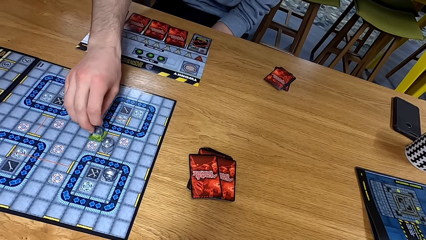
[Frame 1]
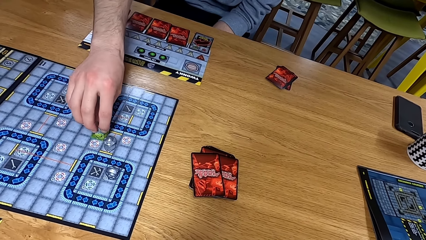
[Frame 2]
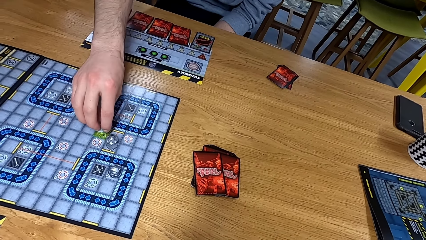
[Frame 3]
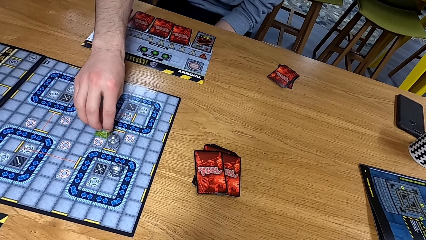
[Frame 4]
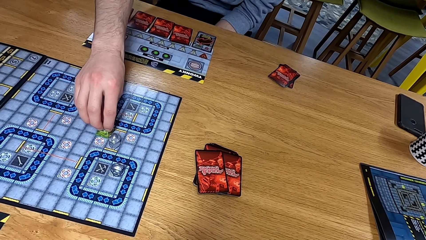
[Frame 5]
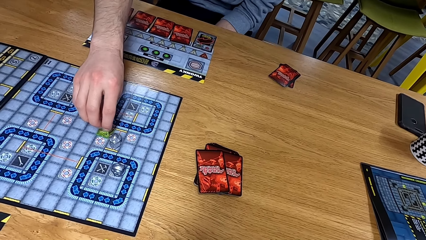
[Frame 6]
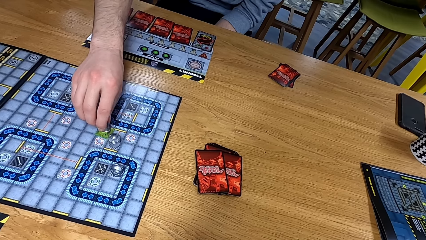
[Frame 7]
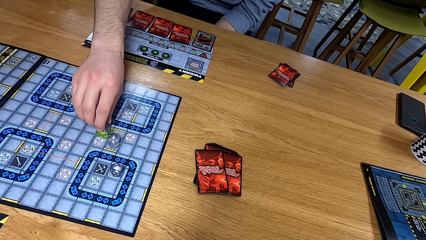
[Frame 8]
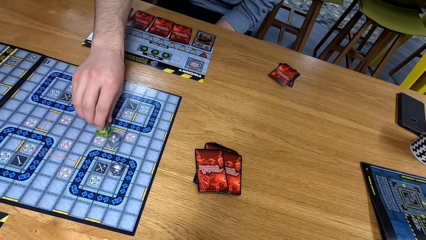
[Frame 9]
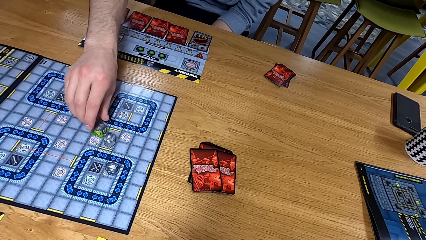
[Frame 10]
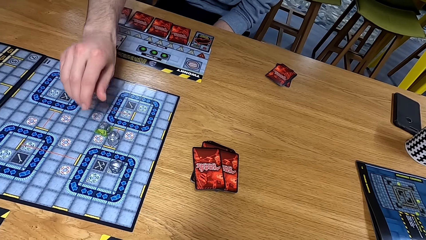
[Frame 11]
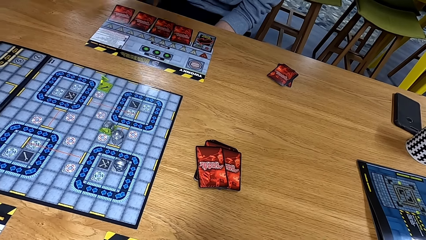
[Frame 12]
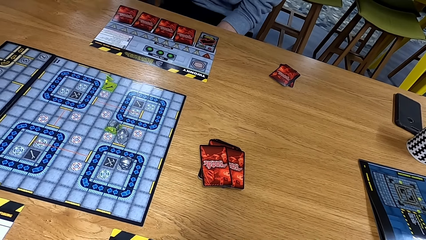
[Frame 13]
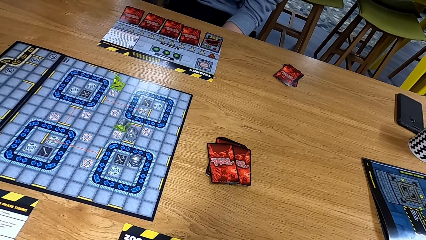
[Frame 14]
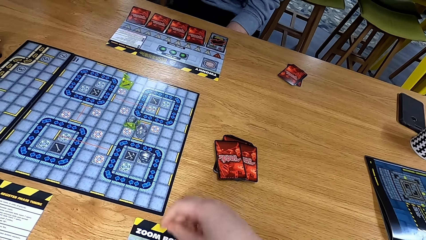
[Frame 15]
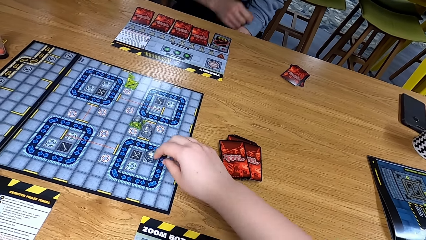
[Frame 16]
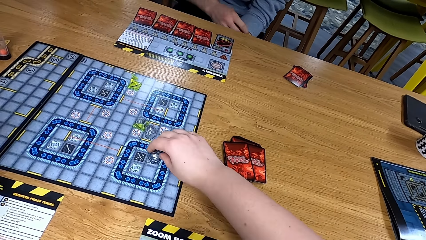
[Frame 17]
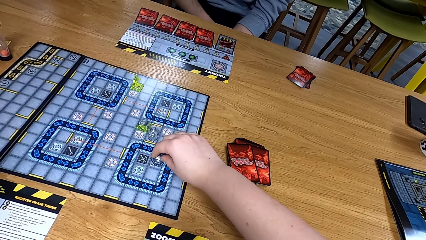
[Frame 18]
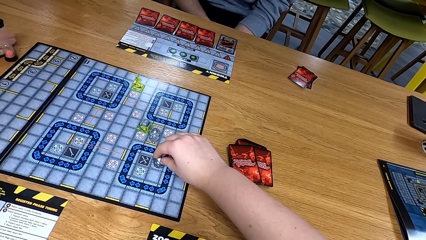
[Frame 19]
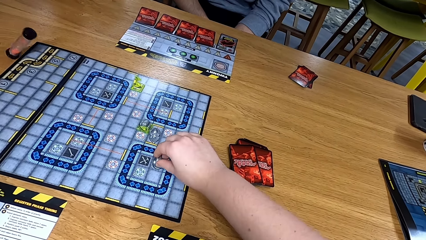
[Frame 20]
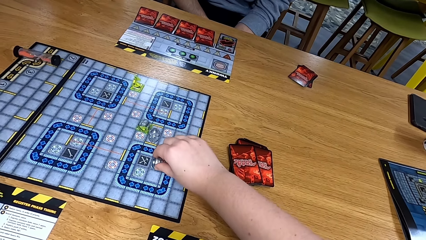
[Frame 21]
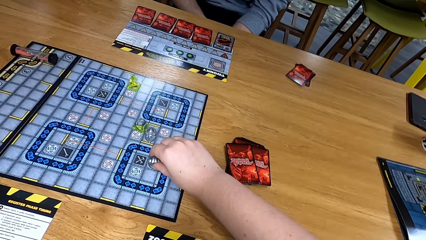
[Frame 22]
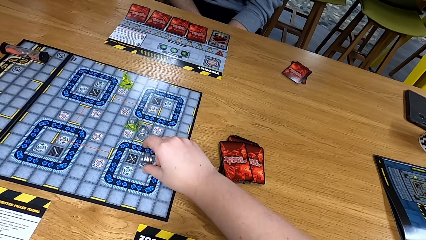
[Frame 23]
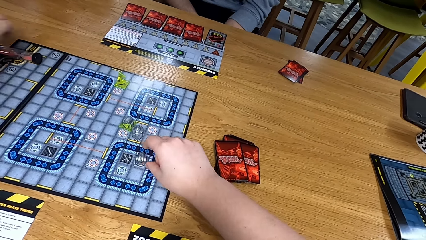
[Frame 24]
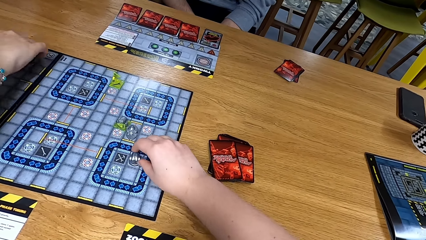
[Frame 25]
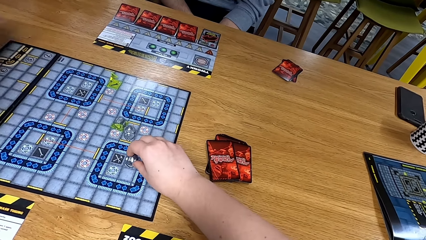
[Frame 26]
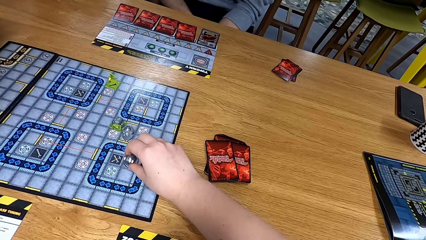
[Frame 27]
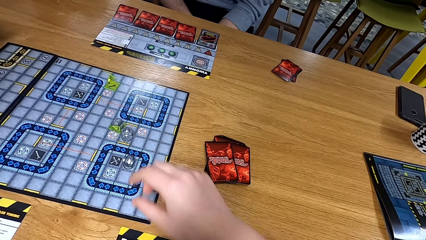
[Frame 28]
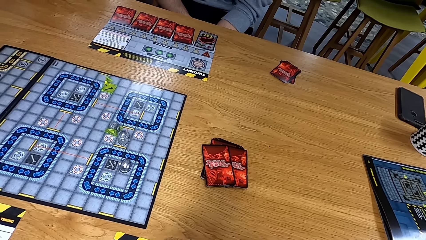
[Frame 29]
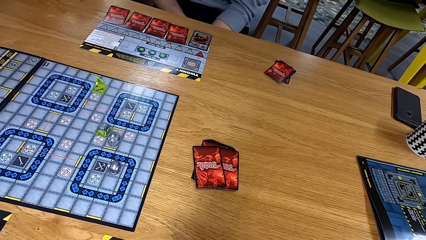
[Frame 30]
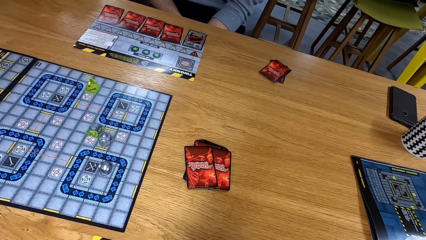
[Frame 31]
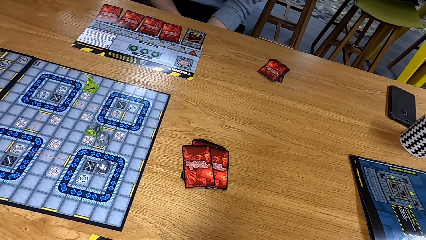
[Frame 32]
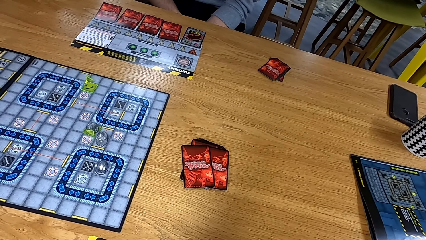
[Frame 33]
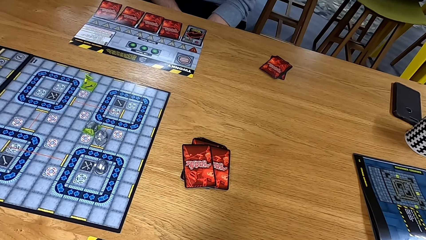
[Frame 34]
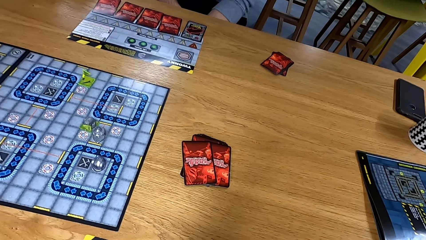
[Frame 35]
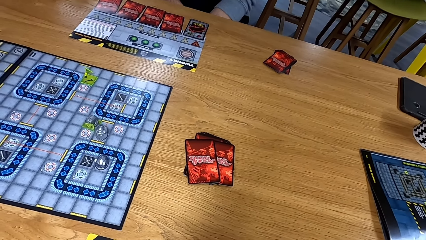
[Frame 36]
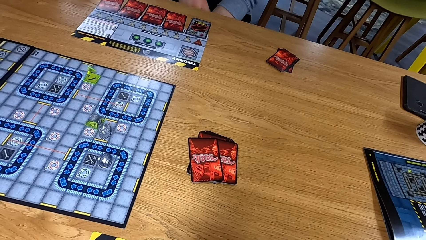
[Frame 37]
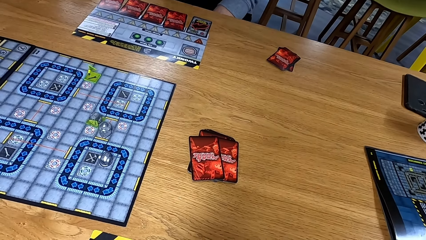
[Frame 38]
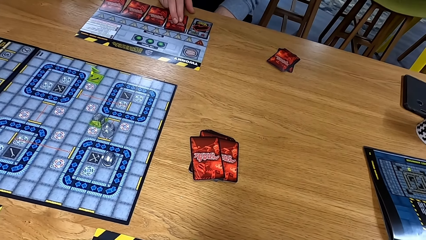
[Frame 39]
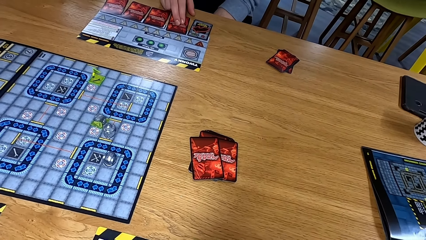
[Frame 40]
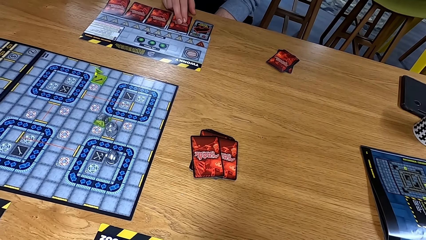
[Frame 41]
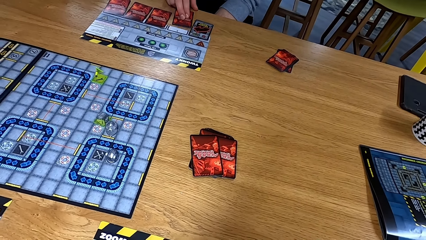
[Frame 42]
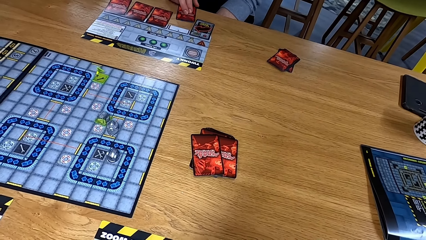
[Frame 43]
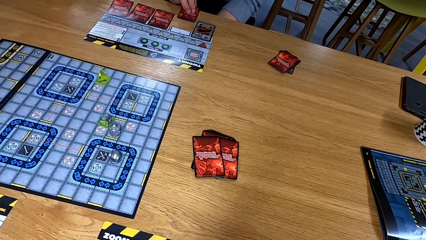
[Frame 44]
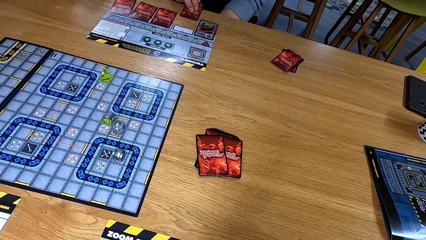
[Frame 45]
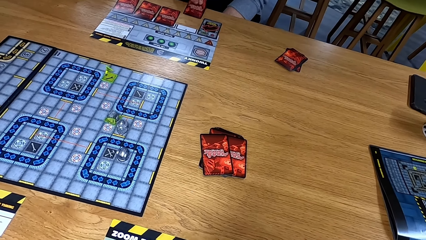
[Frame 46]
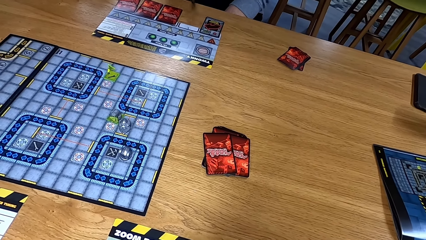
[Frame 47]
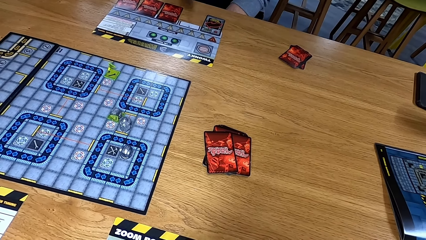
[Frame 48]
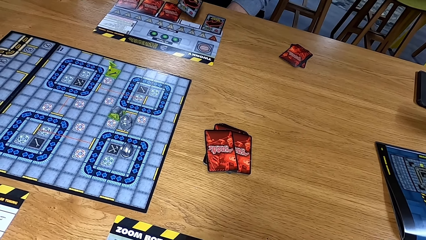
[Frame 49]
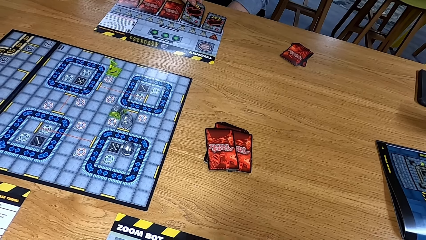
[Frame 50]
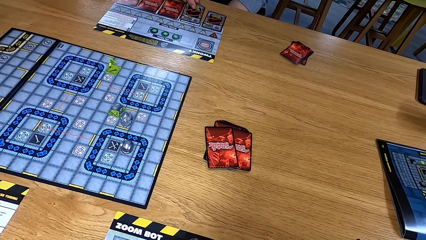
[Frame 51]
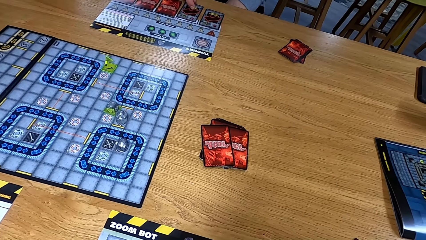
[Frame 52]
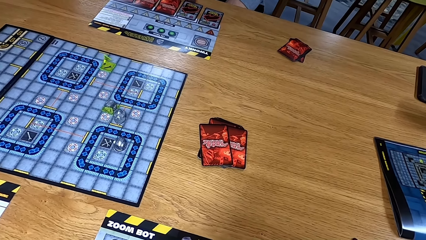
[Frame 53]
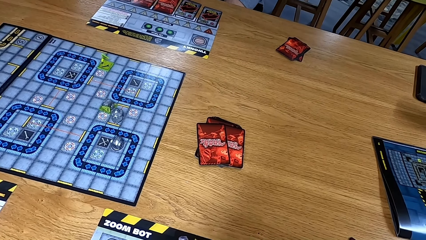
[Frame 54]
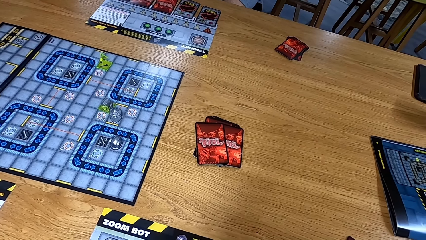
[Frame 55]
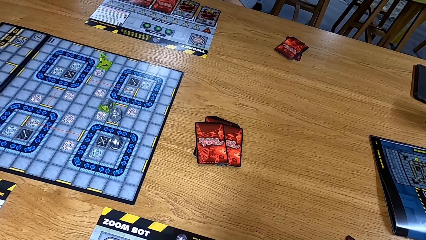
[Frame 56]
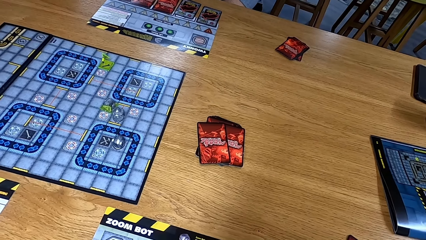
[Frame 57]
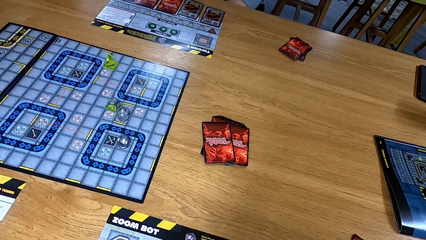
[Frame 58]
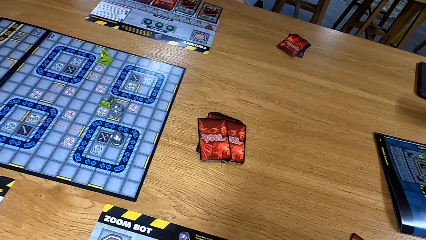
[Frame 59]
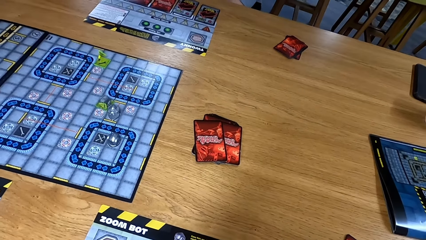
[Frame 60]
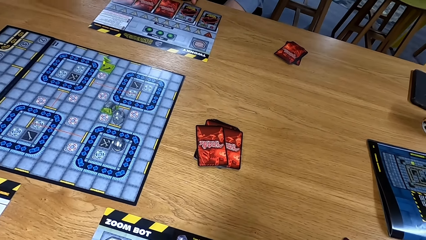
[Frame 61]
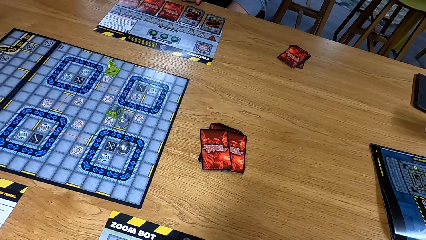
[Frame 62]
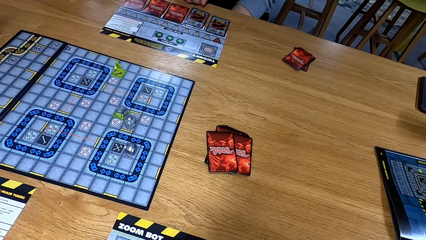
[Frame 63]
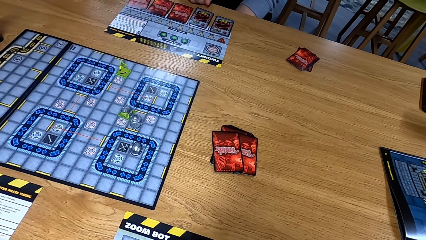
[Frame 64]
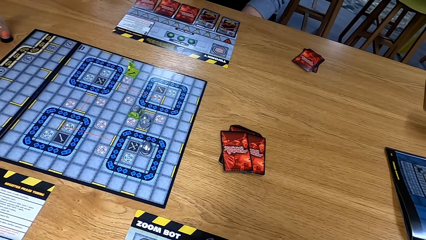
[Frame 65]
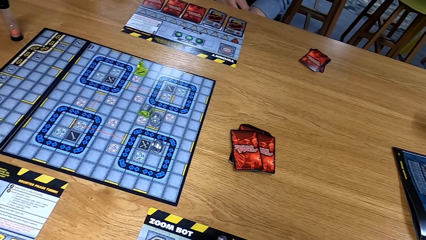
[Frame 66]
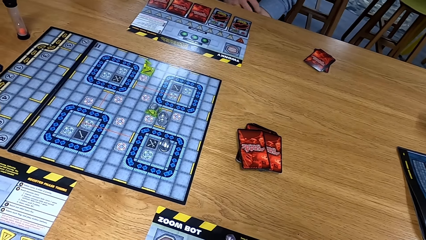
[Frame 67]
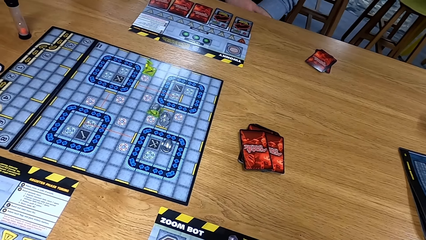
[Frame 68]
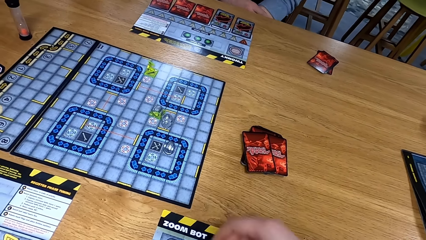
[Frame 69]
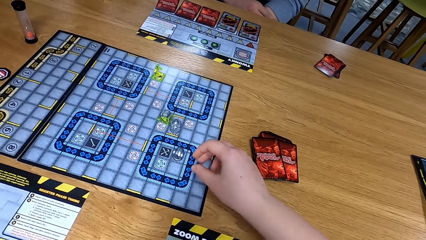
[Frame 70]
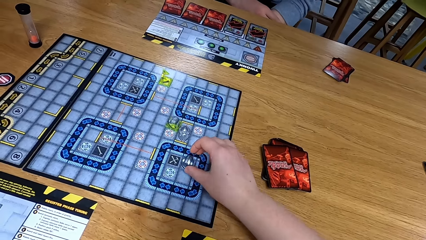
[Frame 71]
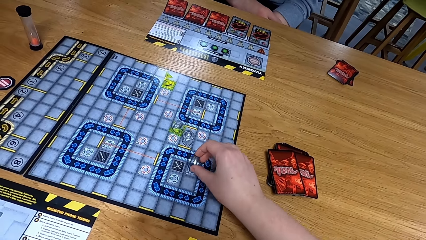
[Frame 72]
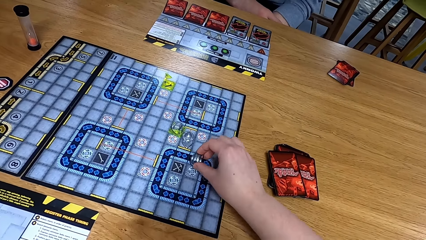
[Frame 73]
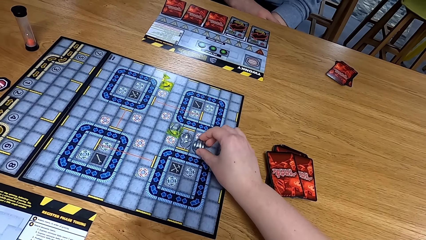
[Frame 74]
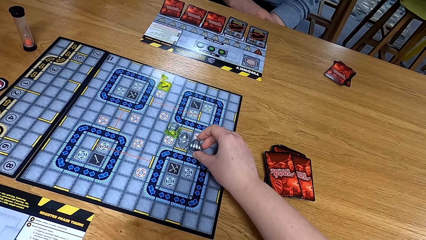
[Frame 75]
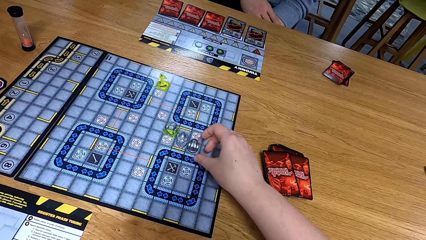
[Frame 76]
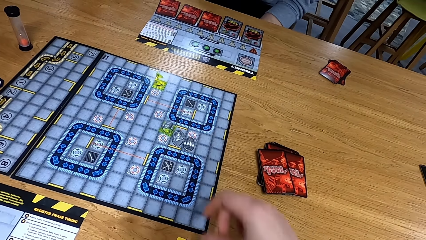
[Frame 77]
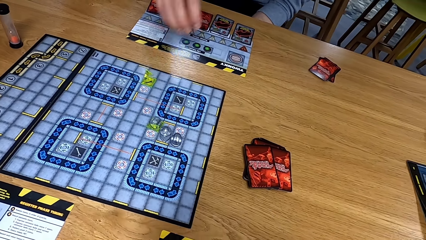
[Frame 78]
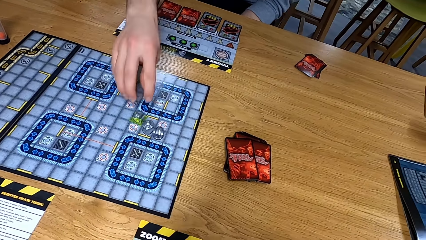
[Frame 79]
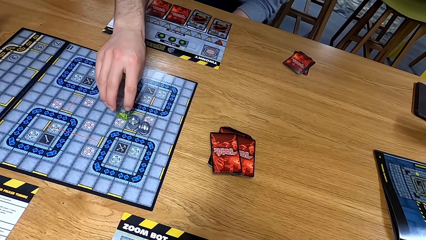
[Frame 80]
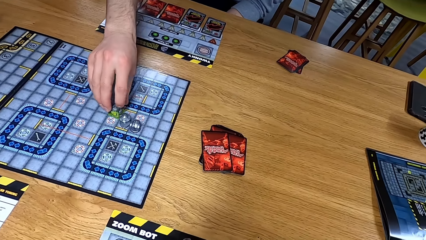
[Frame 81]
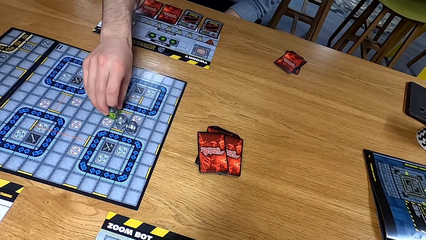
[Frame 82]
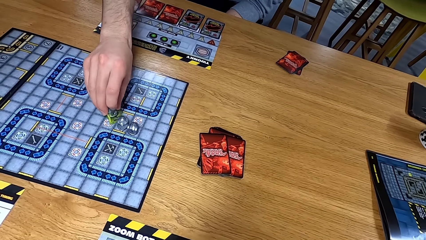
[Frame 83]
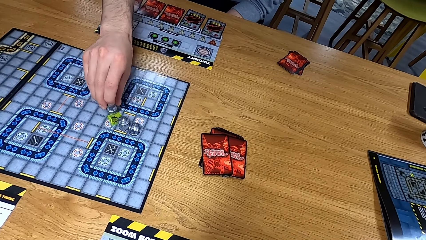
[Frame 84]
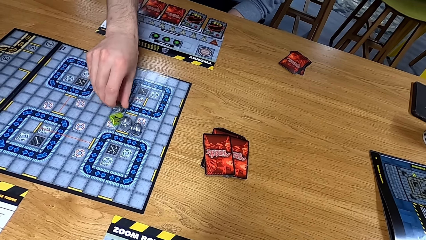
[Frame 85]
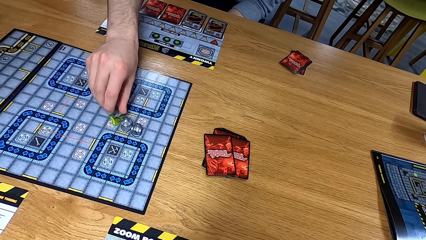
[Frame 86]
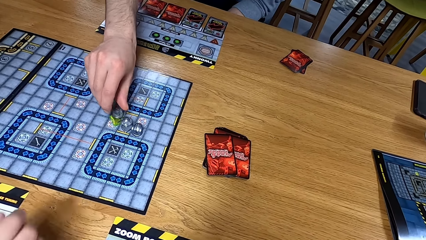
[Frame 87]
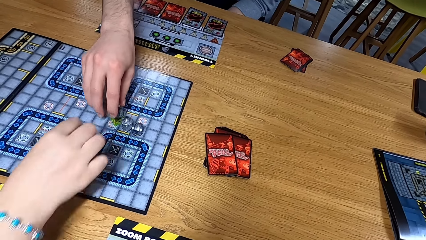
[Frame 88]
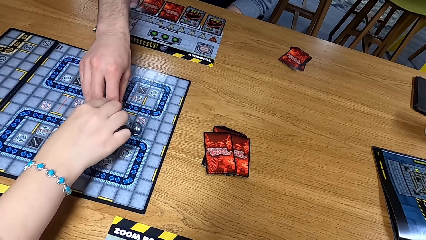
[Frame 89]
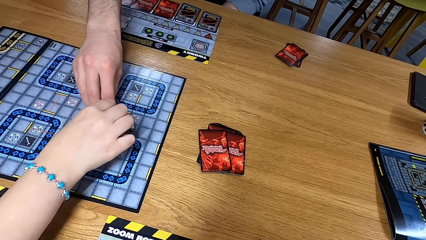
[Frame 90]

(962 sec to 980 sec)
A man moves the dice. The man turns the path tile on the game board. The camera wearer moves the dice. They turn a path tile on the game board. Another man picks up something. The first man picks up a card on the table. The man turns the card upside down. The camera wearer moves the path tile on the game board. The first man moves the path tile on the game board.
